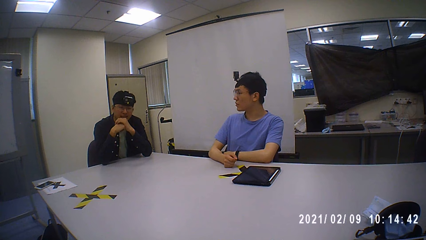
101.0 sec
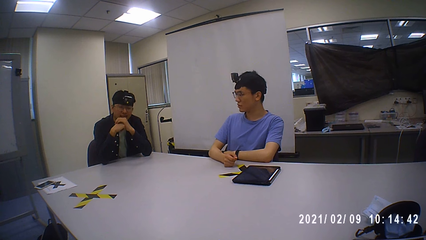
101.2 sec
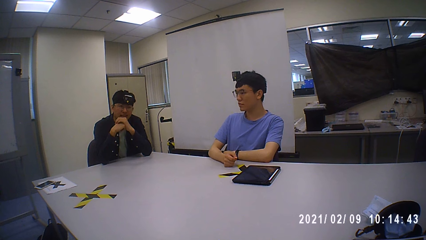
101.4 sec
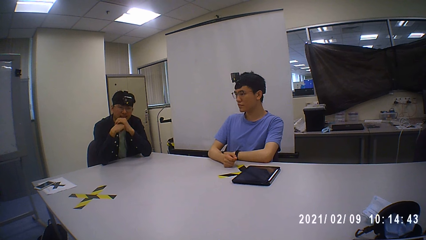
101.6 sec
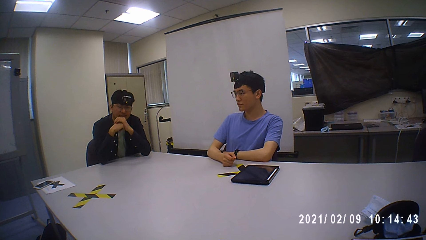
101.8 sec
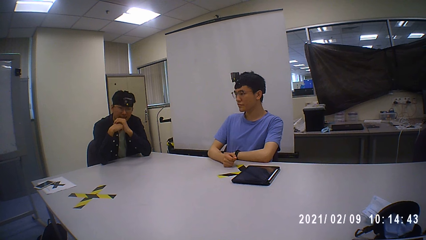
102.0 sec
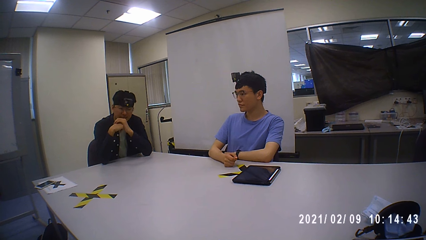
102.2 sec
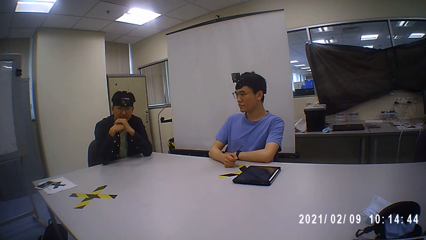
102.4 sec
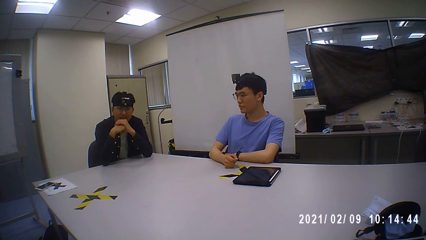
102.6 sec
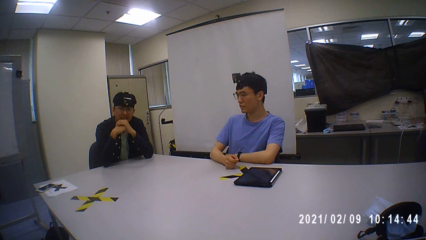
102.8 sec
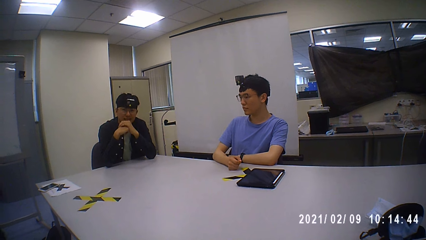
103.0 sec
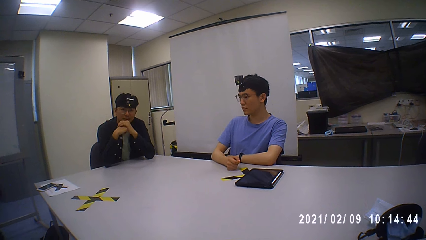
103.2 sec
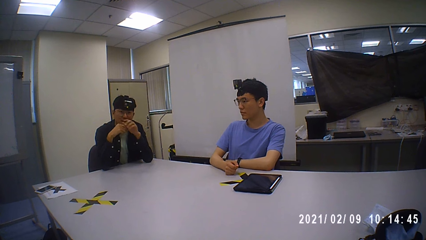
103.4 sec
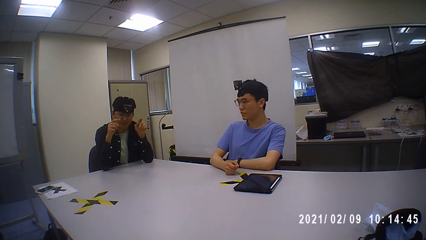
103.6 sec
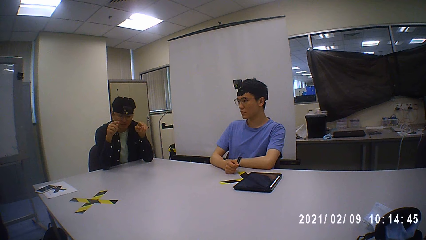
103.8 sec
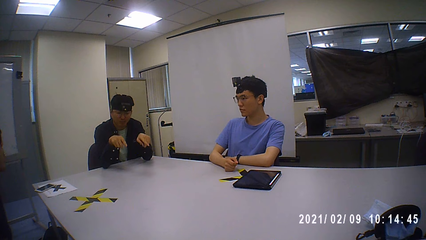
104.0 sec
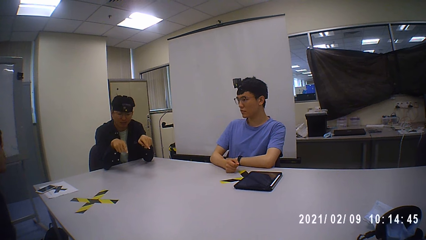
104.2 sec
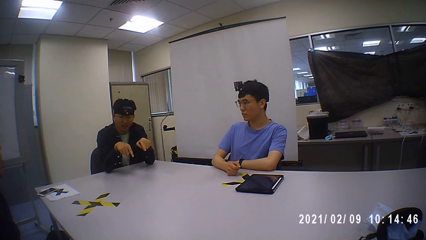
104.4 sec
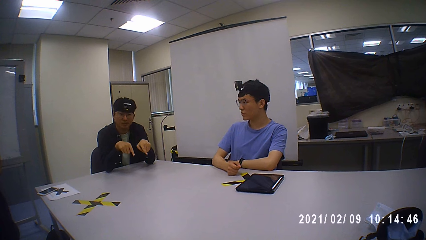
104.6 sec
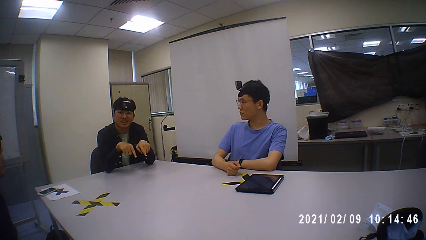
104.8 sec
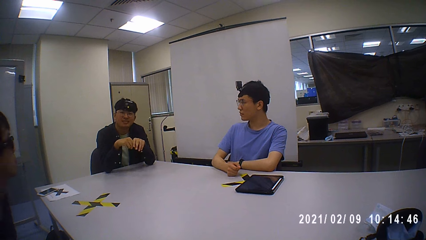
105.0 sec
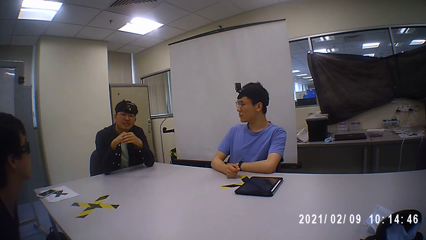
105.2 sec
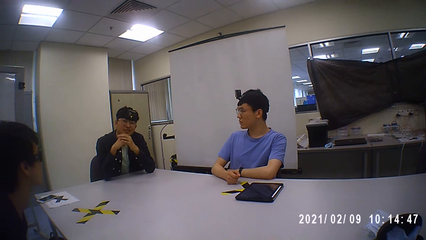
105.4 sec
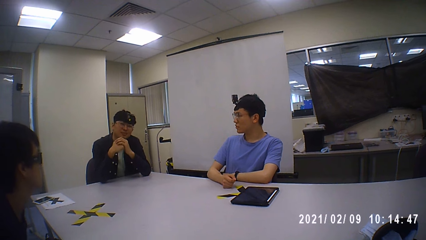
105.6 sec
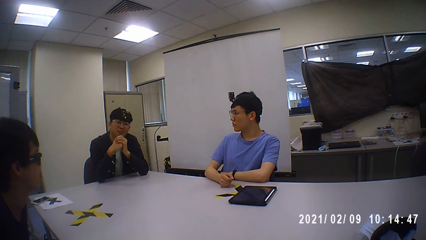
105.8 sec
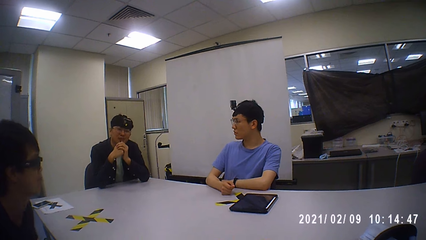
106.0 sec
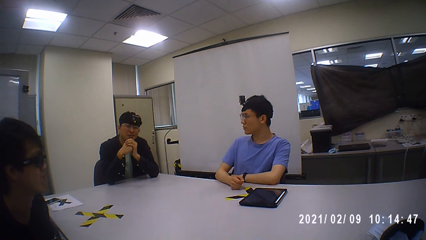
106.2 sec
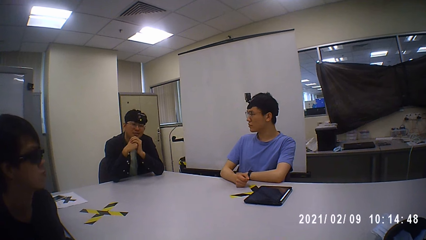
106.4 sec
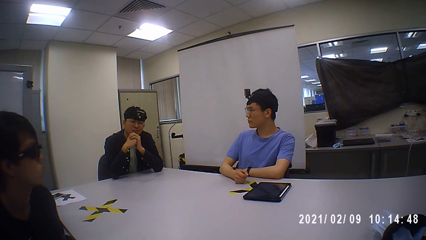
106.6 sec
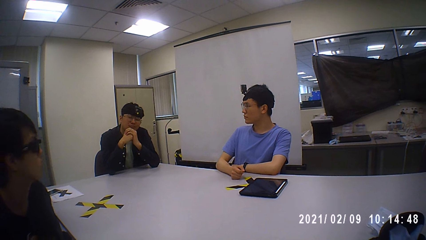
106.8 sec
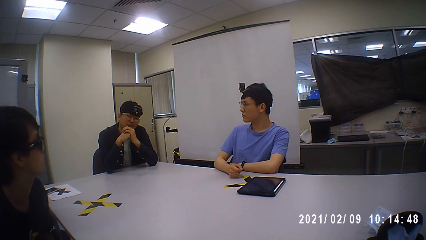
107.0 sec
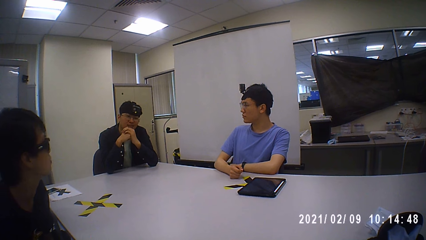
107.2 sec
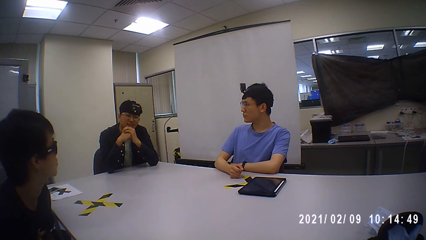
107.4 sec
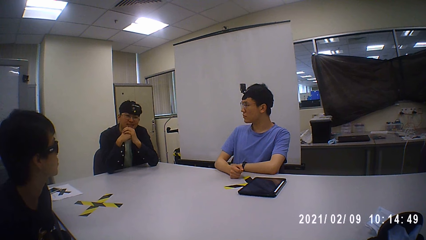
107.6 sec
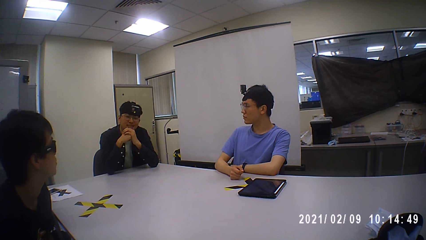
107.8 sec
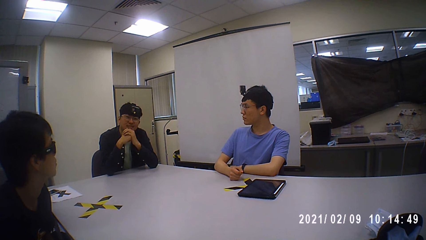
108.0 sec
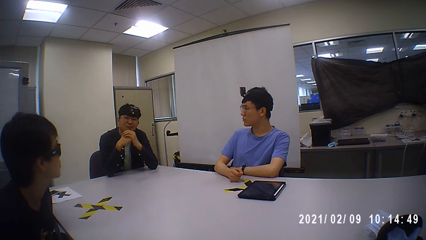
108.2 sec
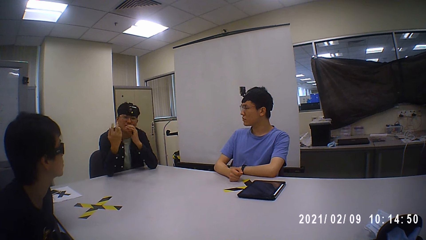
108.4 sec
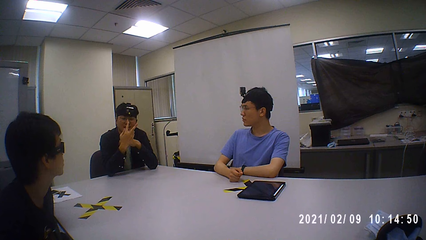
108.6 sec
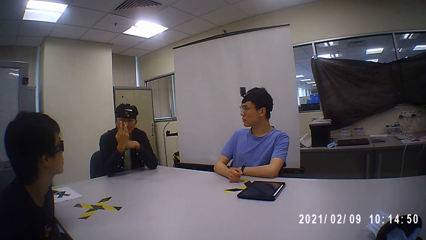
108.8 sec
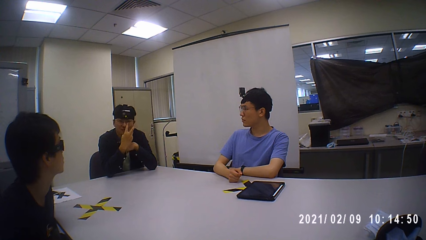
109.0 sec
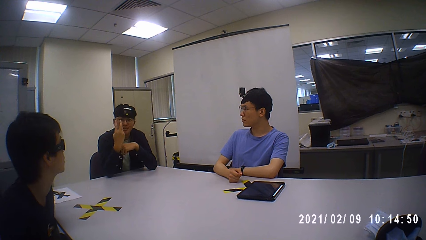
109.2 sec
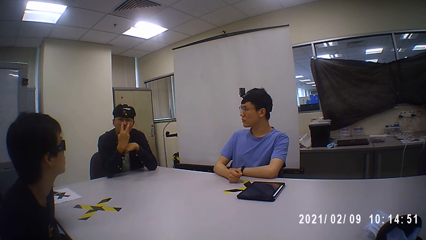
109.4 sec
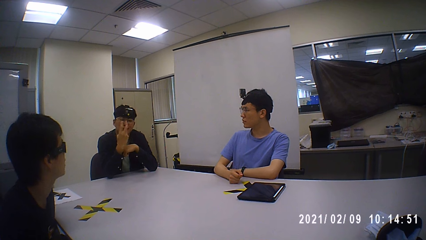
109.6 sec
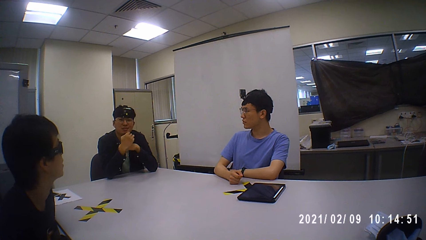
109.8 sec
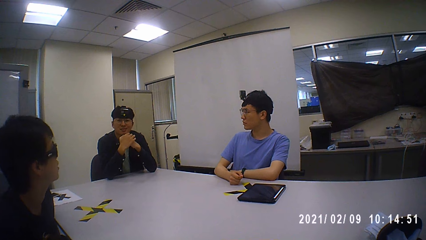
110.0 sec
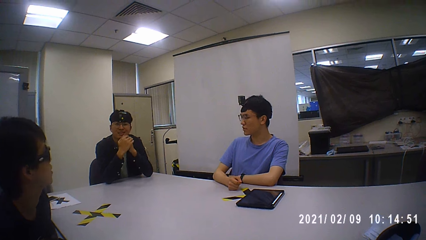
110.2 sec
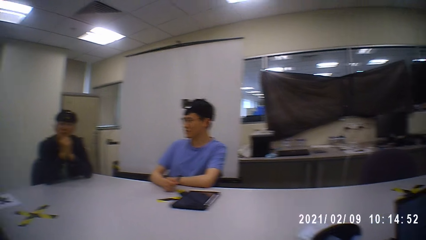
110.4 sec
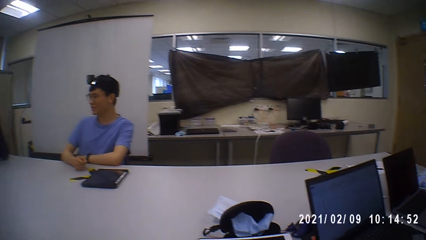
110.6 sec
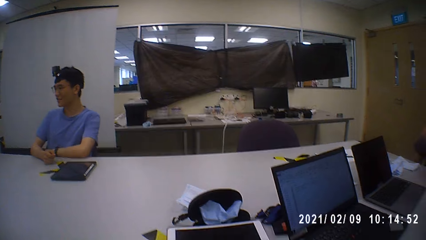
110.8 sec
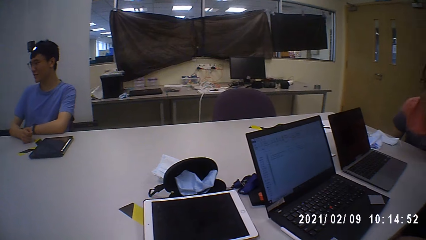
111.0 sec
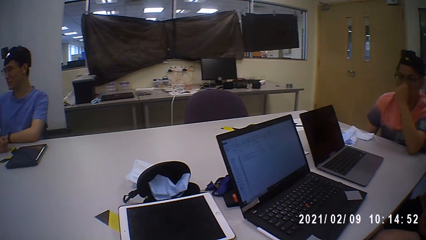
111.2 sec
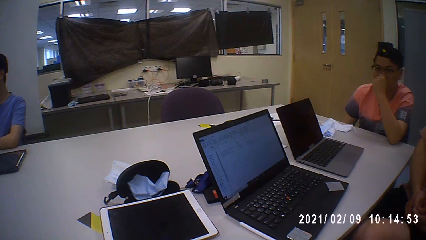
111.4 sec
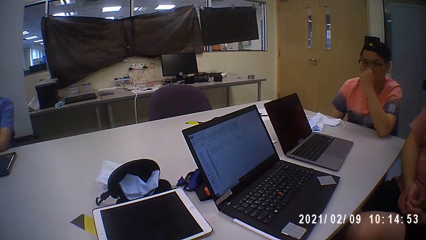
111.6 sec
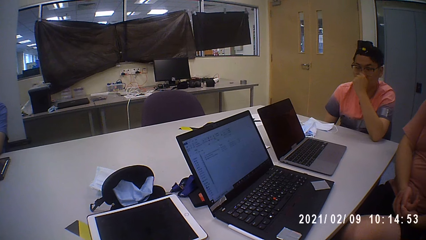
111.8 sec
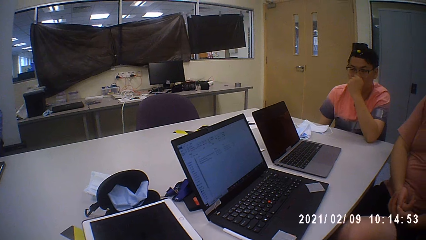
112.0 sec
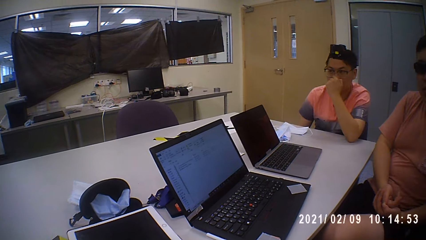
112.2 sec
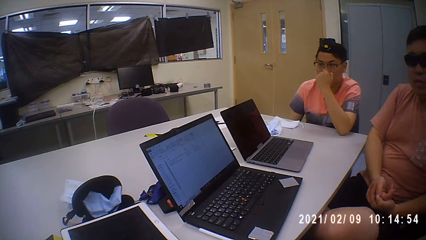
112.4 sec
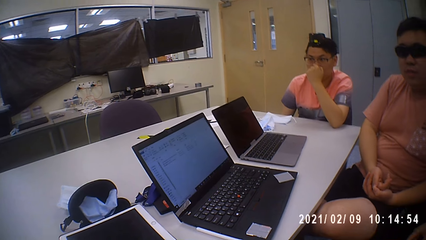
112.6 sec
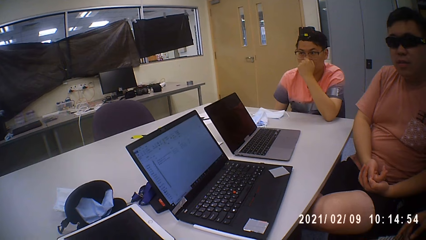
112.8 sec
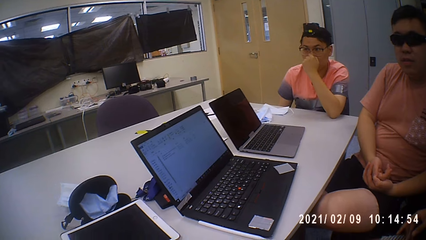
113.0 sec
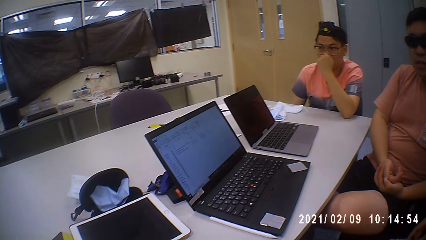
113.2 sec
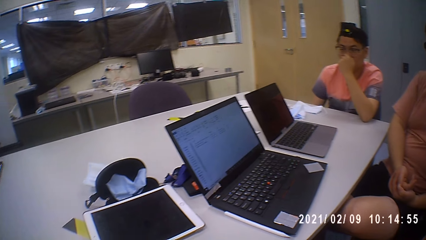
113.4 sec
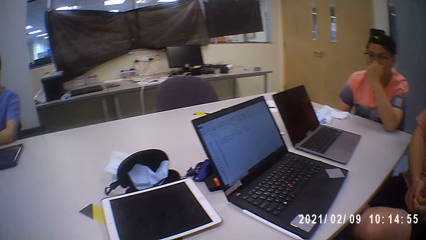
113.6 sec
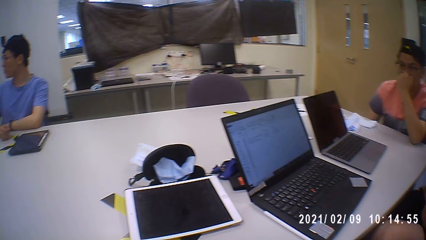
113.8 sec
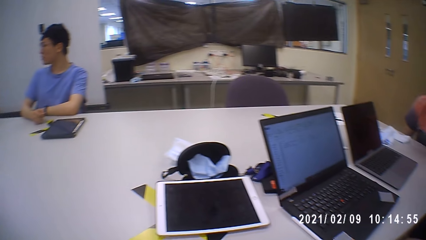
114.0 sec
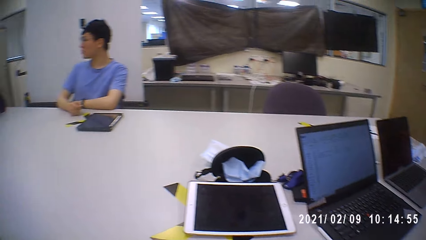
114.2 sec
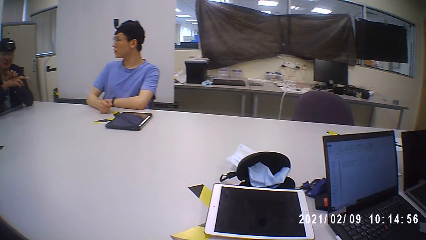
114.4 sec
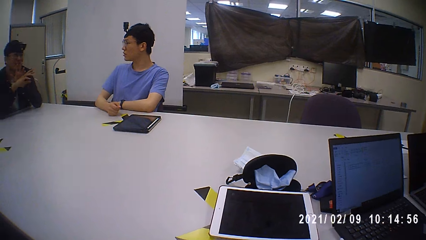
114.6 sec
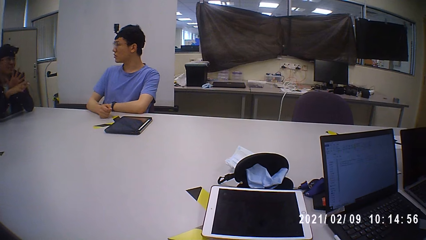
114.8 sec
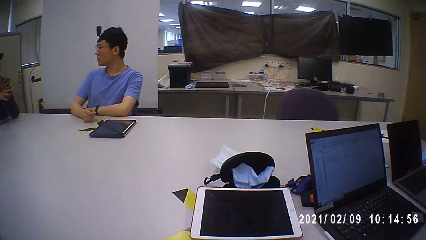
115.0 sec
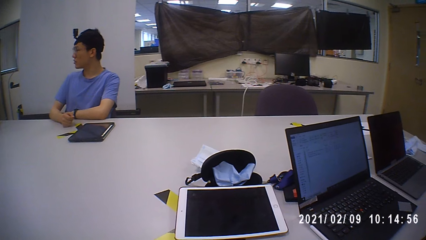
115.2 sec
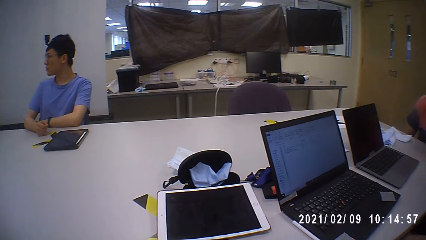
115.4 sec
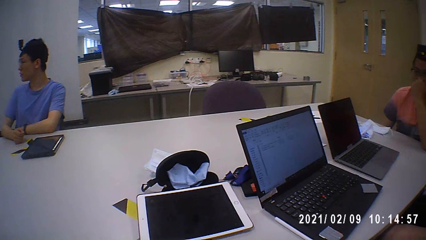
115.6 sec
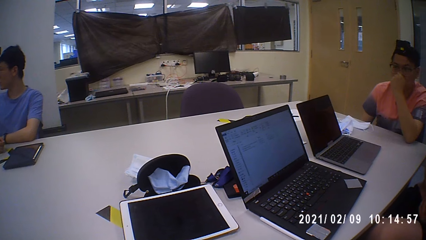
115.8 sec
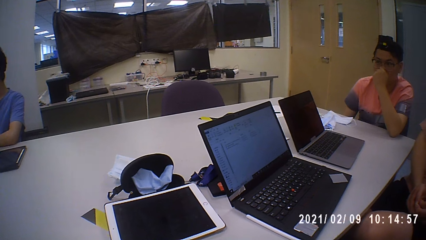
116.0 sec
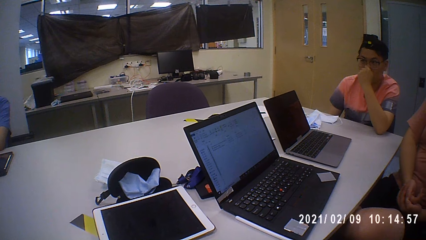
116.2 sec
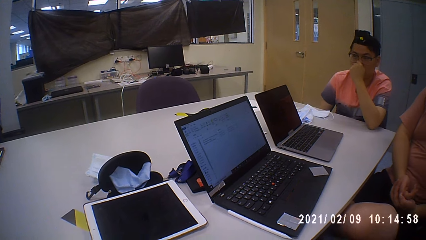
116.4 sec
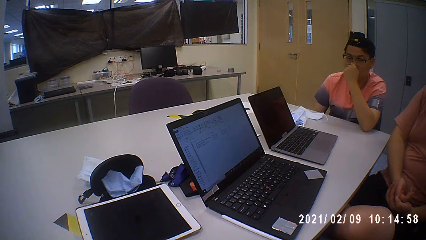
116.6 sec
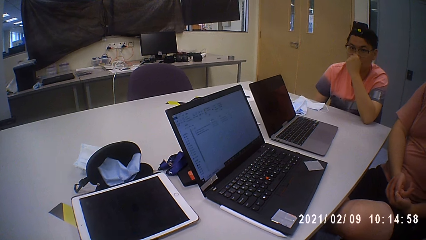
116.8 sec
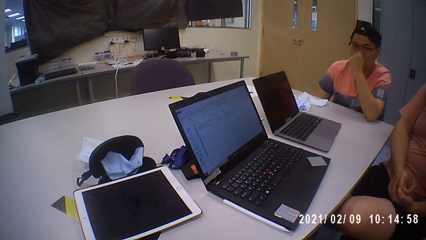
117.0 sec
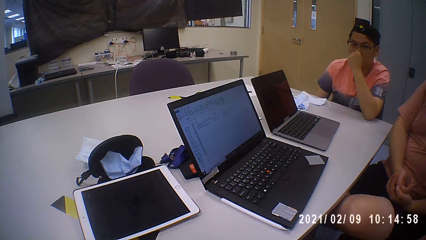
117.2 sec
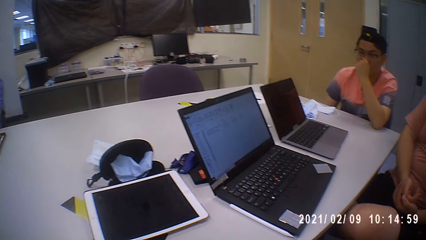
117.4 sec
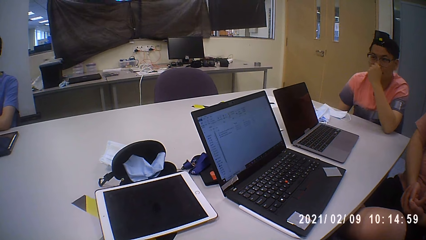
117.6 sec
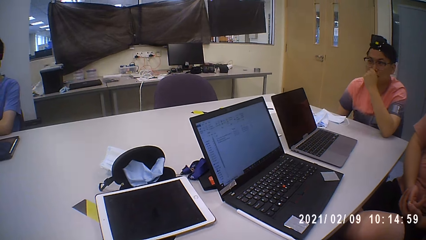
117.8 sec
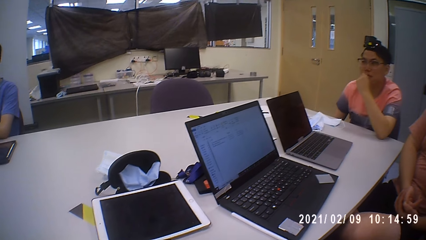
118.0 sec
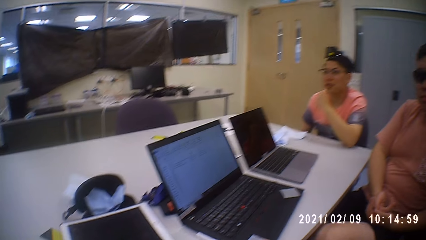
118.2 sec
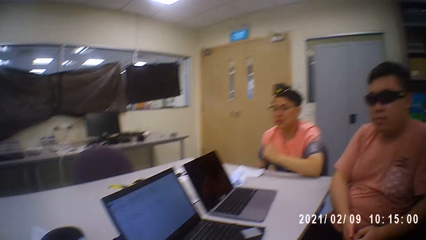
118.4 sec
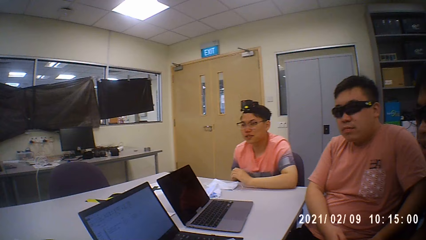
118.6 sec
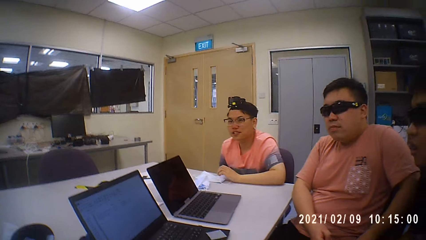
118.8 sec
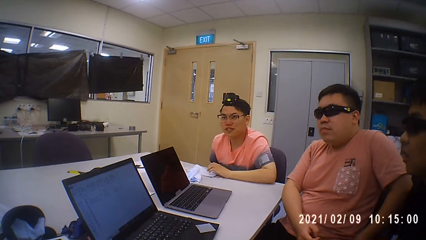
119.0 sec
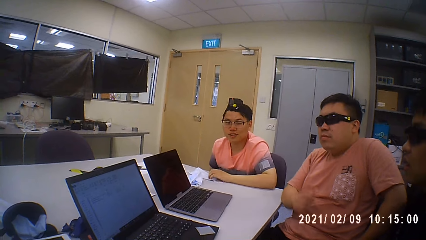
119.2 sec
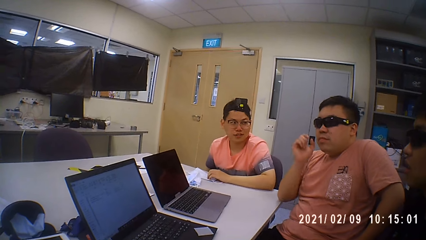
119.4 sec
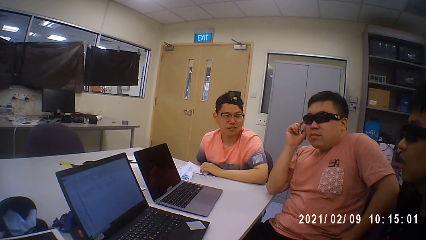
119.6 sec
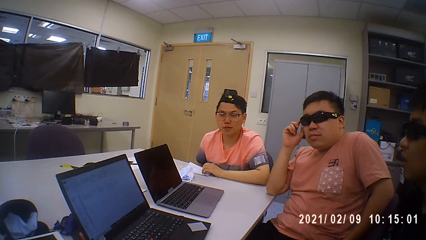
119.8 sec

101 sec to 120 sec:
Someone rotates the camera. The camera wearer looks around the room.
